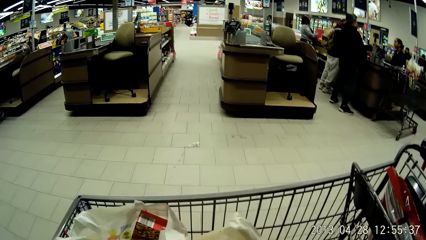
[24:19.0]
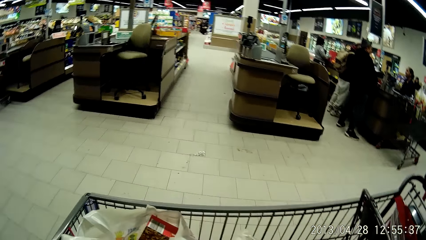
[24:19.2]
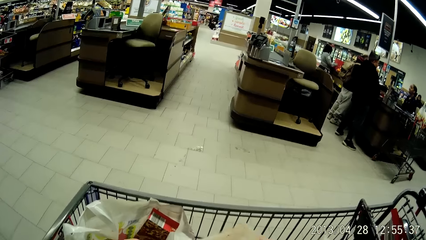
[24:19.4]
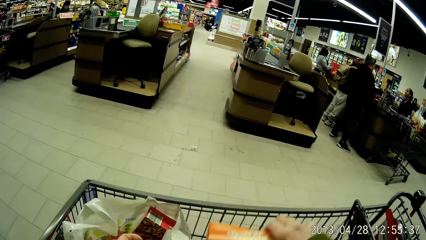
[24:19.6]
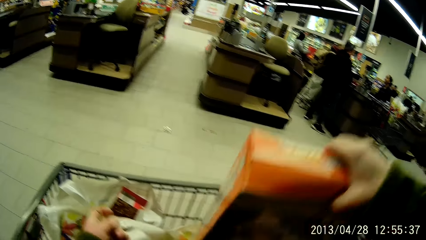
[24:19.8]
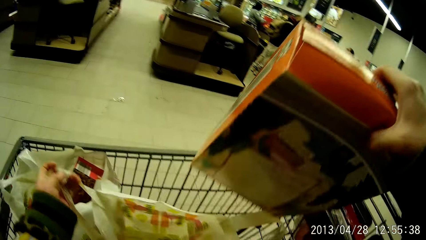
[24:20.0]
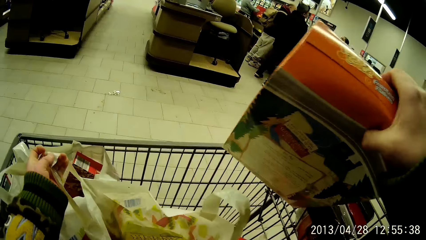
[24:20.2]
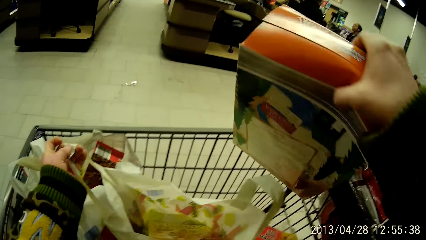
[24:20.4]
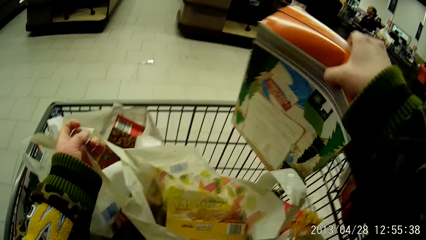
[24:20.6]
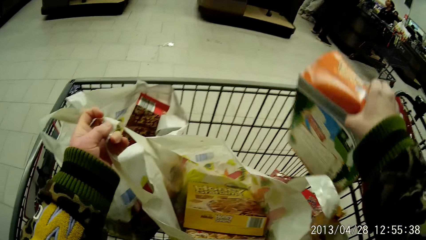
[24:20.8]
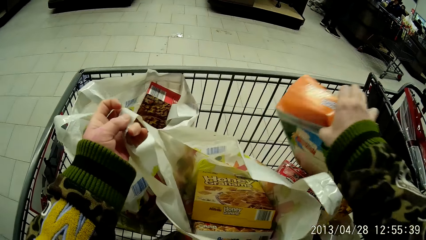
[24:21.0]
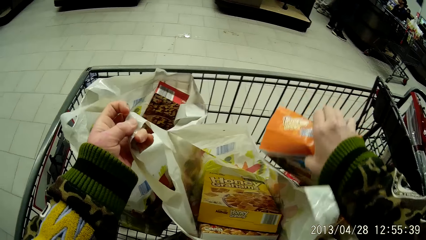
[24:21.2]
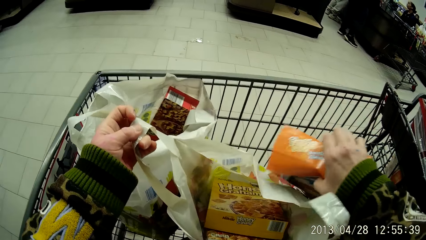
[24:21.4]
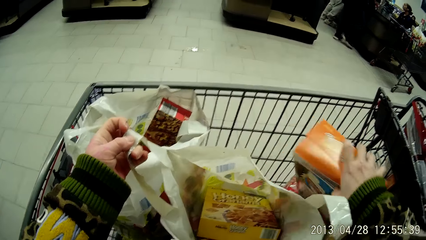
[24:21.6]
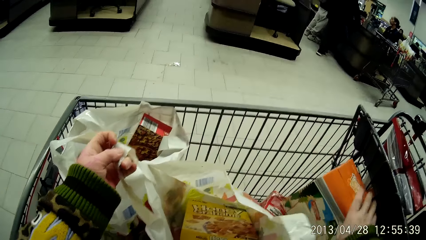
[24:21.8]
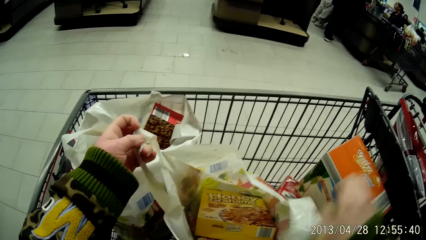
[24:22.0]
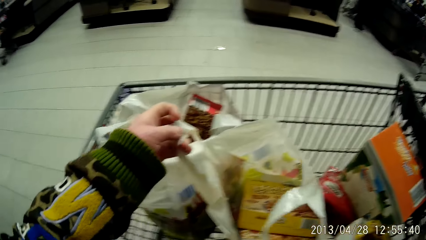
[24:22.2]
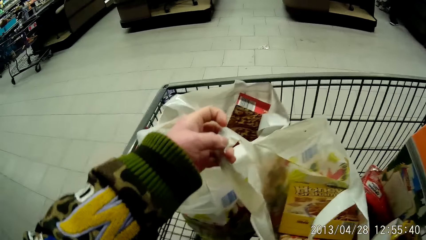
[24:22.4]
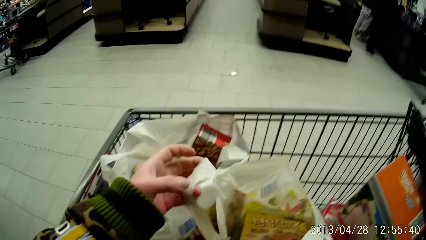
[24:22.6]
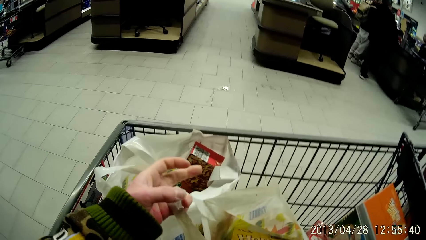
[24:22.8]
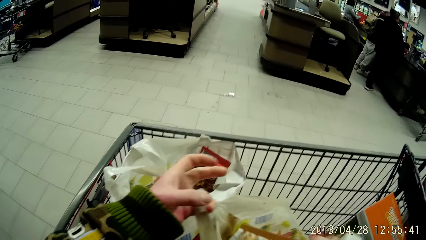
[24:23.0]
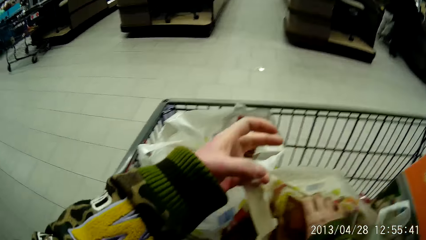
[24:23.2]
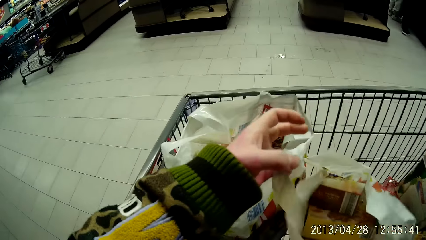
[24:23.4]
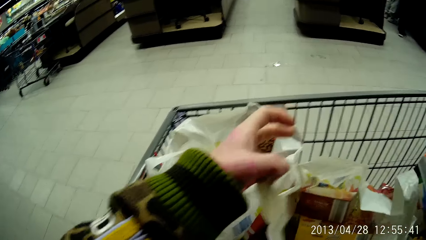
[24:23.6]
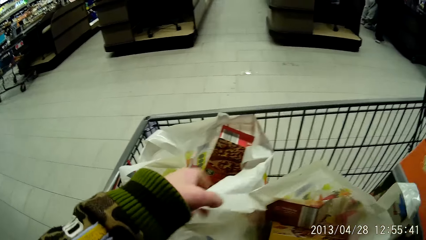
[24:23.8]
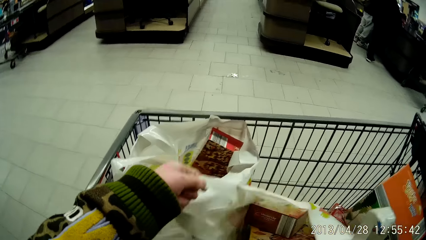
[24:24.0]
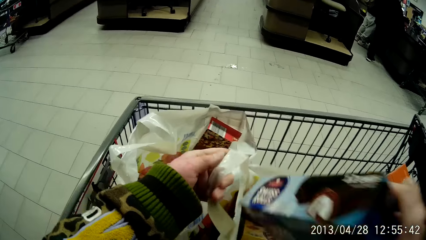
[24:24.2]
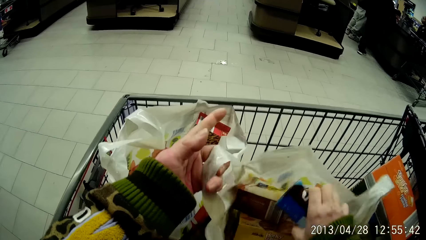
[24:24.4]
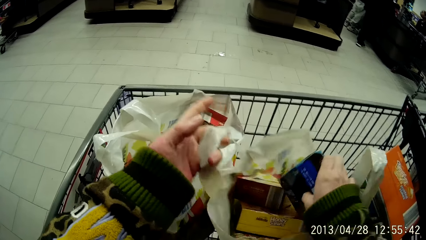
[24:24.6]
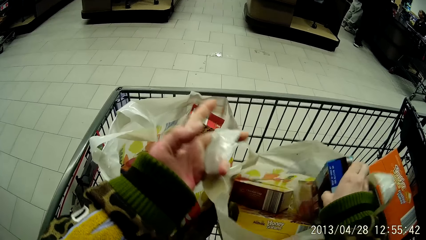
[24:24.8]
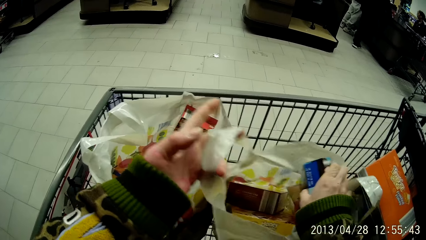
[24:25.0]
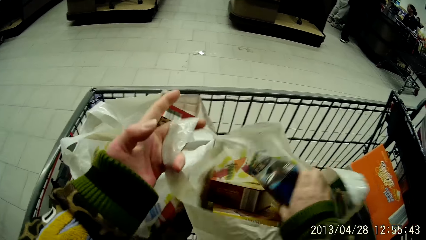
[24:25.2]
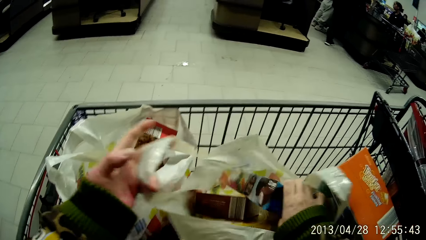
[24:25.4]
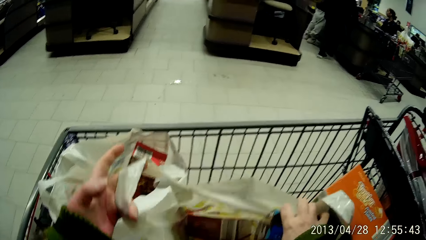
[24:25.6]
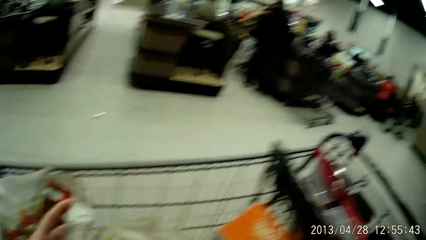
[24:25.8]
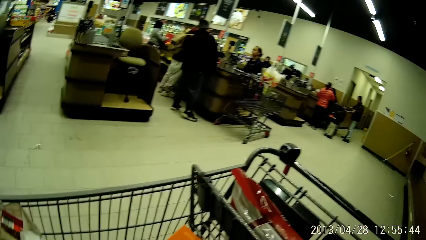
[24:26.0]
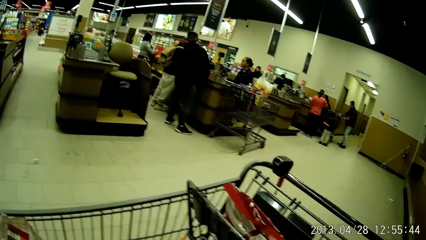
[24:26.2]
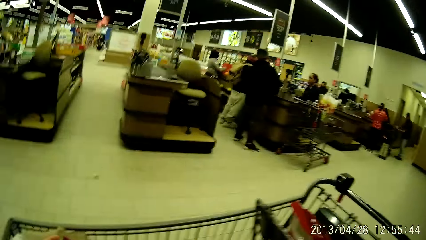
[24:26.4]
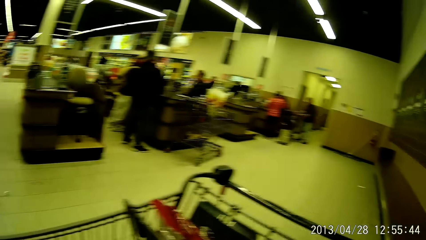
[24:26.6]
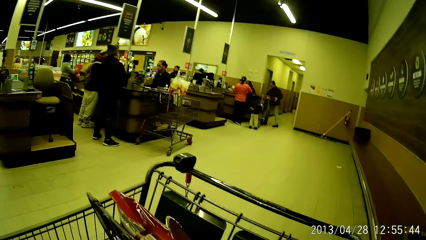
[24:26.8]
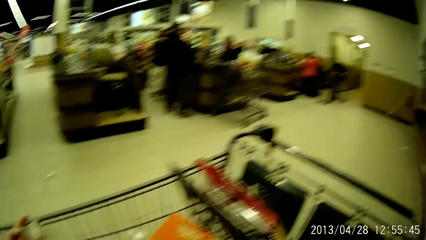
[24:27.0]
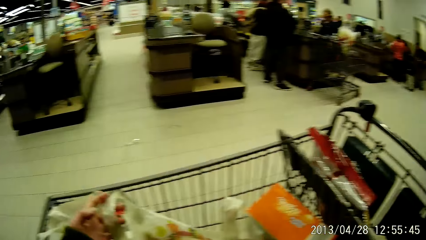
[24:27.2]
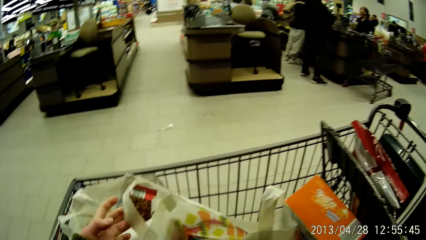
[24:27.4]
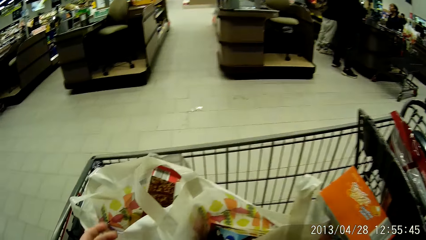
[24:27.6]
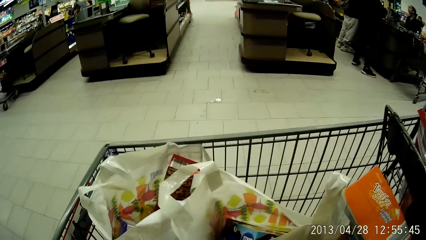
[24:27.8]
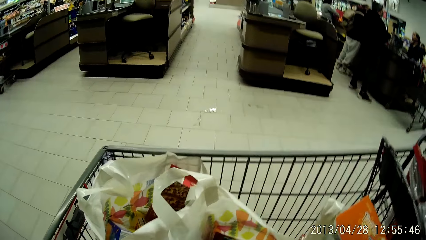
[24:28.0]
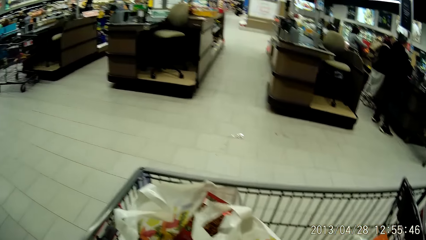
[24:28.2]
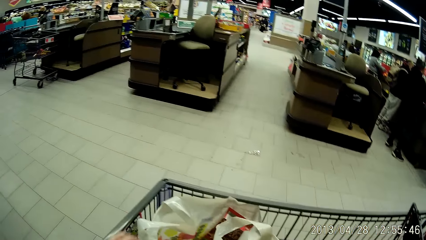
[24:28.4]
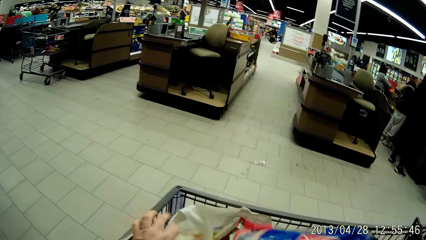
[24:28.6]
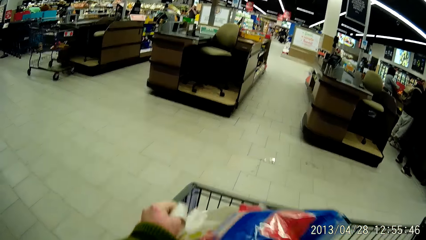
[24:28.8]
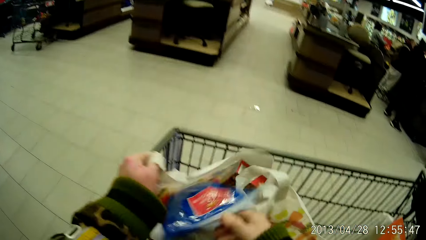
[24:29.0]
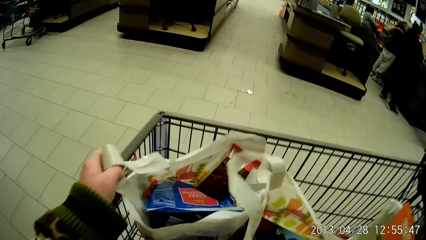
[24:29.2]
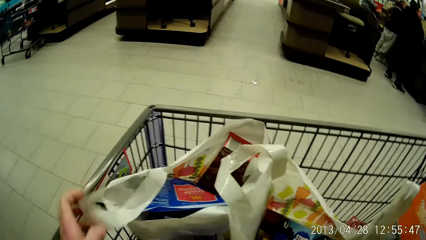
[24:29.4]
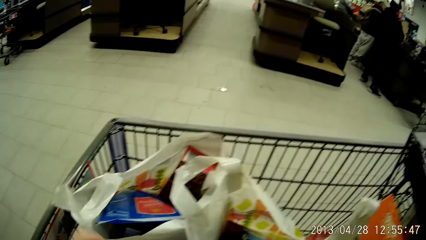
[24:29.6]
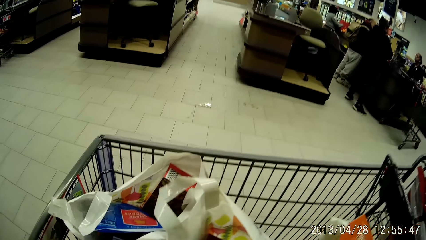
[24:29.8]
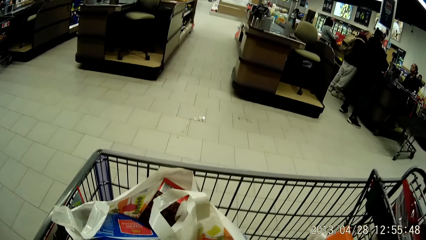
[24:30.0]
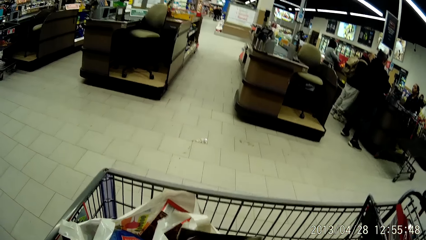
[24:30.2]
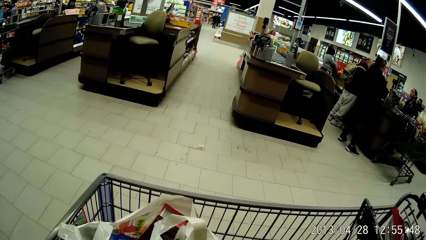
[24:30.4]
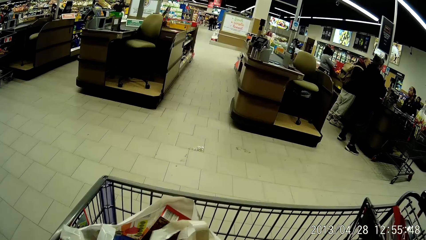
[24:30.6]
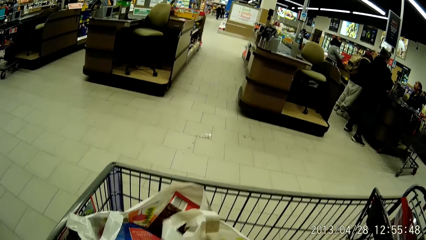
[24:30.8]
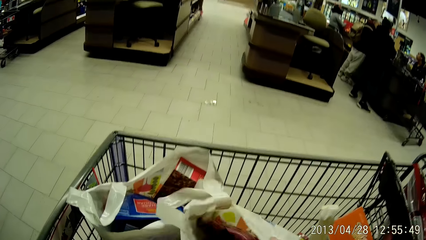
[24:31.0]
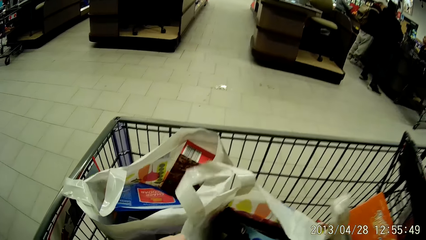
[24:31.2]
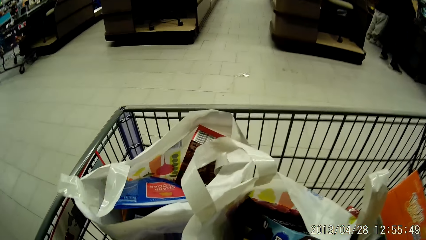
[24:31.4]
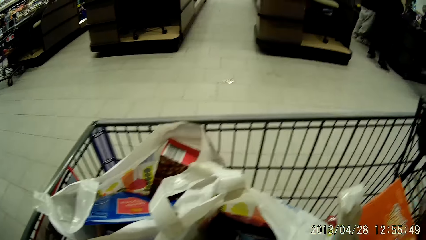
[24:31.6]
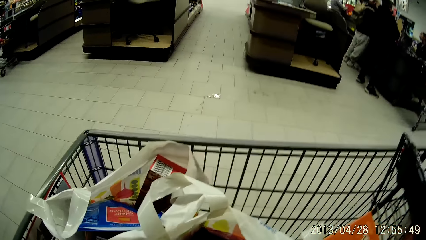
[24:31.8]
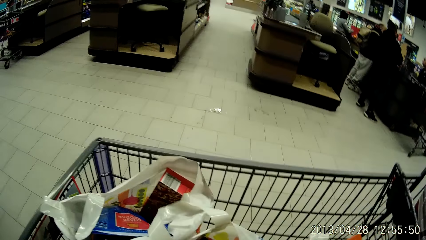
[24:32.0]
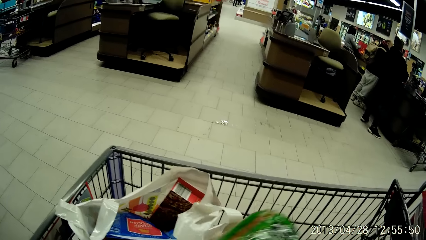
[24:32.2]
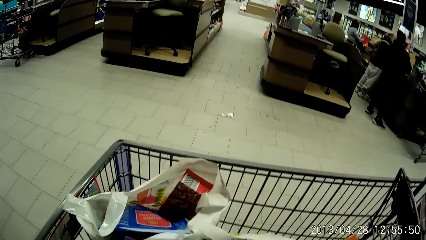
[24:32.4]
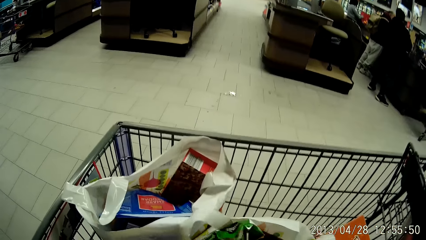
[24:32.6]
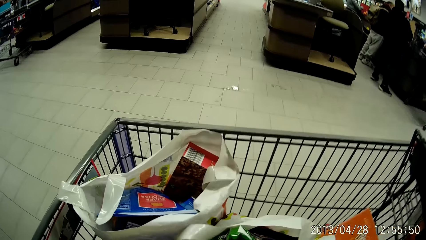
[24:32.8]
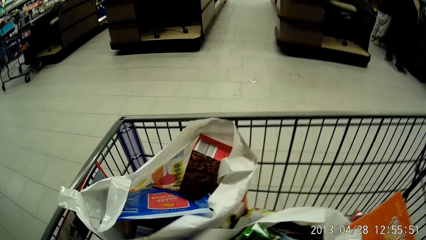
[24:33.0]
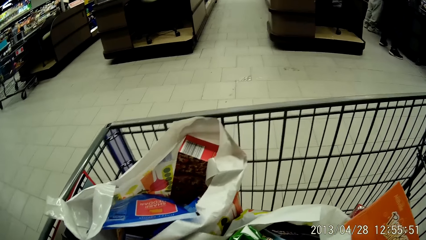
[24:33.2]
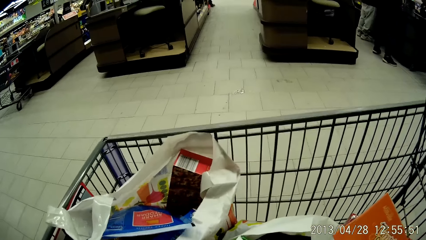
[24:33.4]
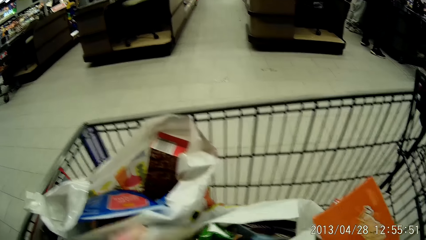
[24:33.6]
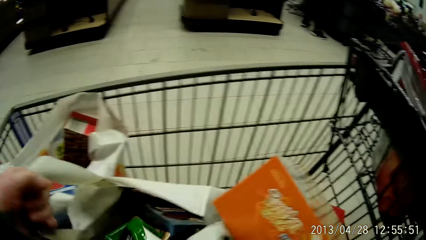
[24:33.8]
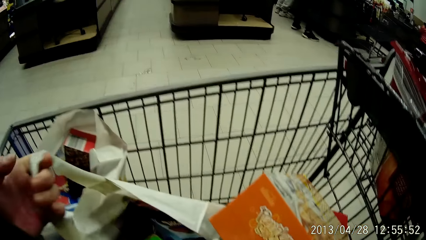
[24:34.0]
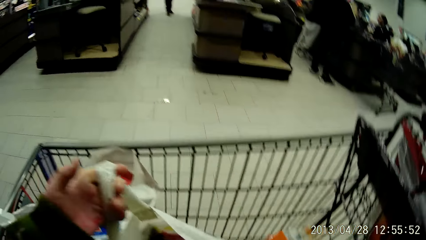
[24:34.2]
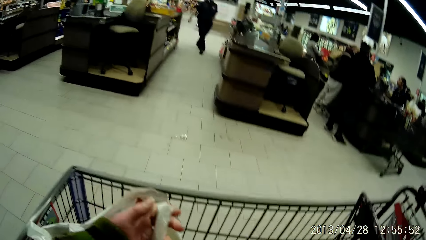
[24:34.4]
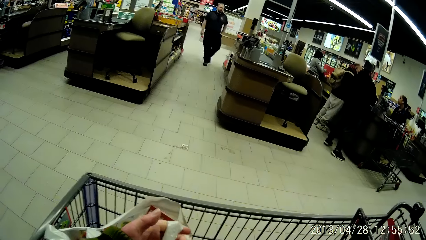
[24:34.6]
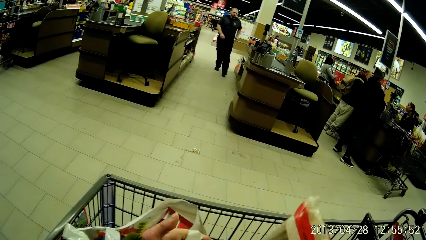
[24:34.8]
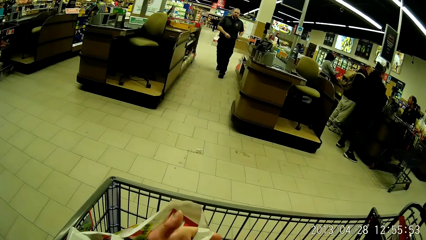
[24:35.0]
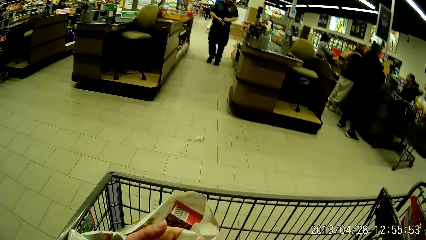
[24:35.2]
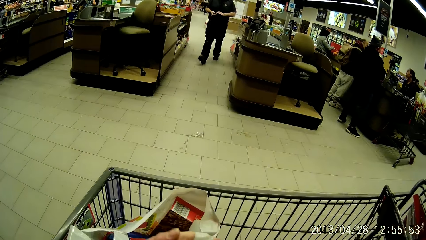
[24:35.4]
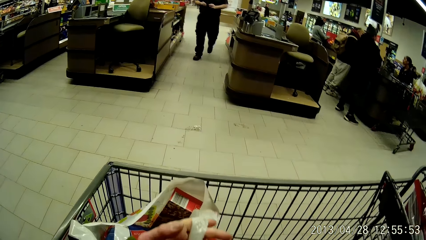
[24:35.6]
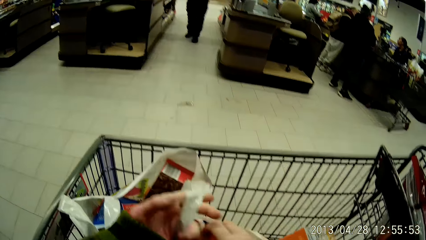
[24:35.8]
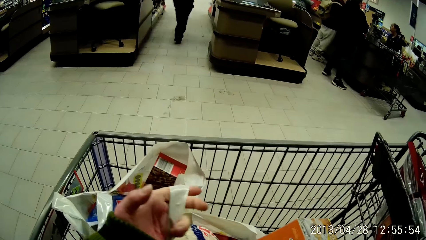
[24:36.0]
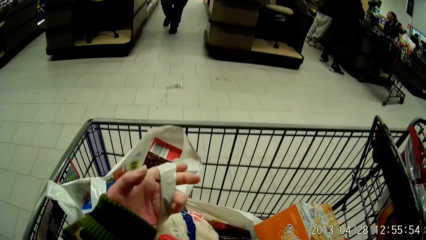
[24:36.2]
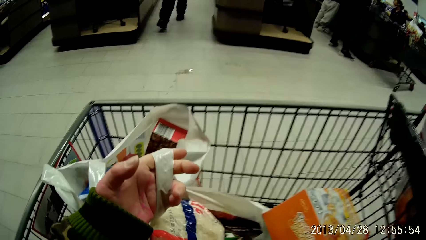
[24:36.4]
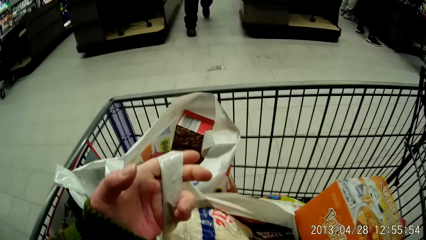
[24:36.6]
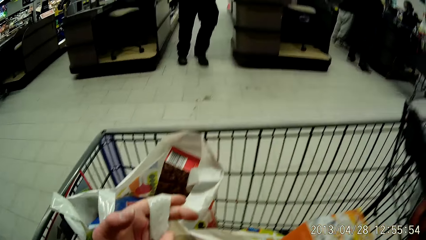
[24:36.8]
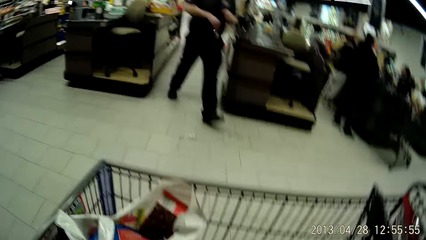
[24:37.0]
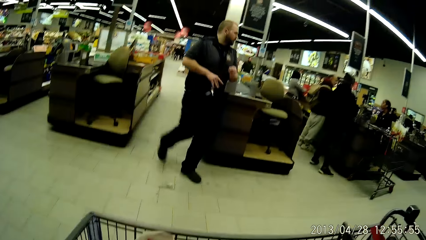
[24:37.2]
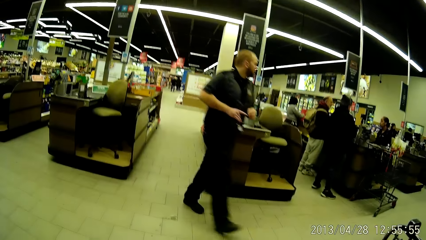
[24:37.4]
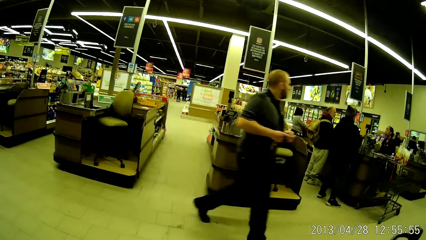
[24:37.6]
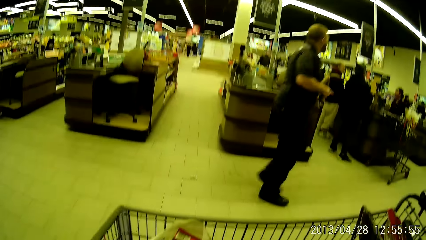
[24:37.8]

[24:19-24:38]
The camera wearer removes the box from the paper bag. She places the box in the trolley. She packs items from the trolley into the paper bag with her right hand.
